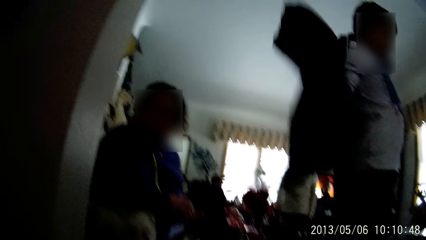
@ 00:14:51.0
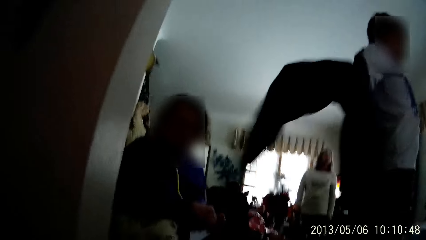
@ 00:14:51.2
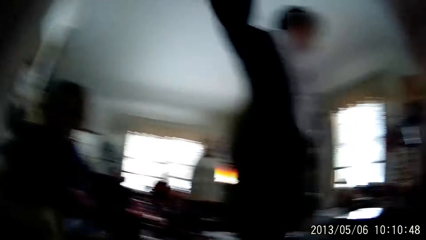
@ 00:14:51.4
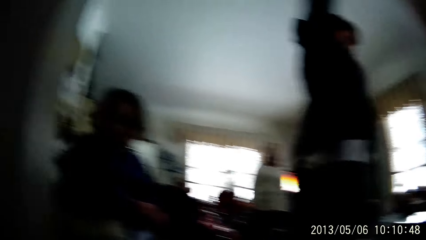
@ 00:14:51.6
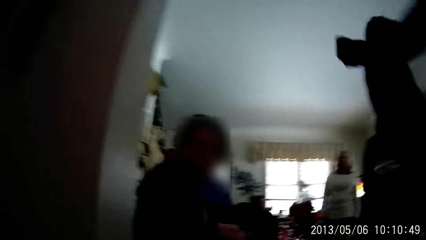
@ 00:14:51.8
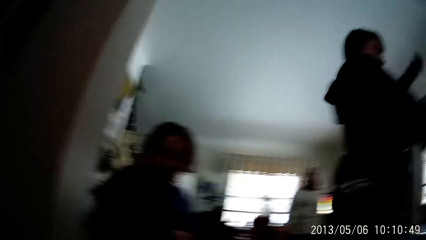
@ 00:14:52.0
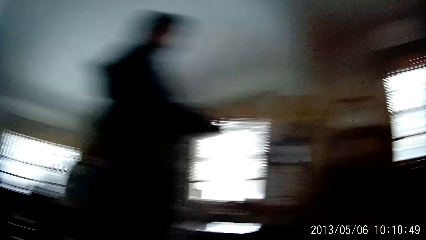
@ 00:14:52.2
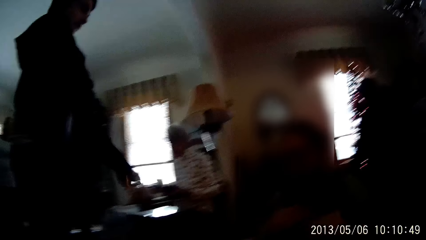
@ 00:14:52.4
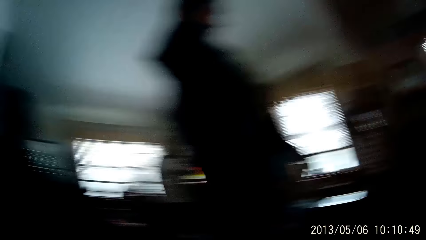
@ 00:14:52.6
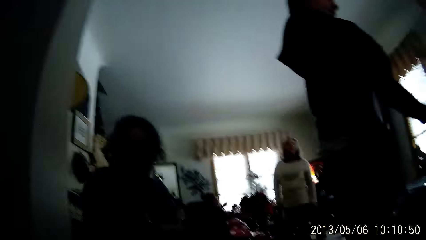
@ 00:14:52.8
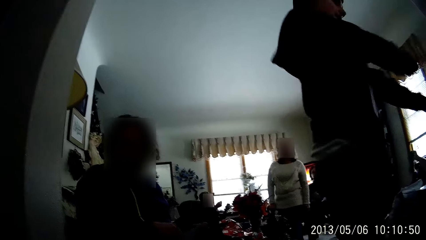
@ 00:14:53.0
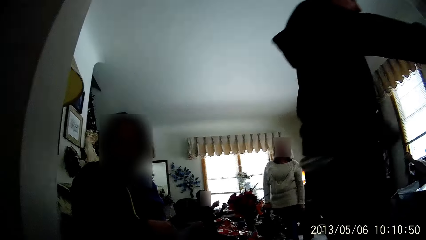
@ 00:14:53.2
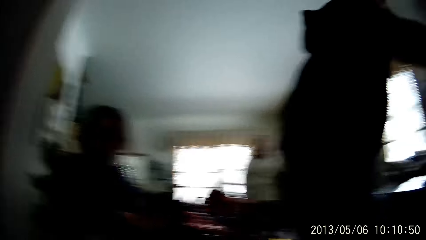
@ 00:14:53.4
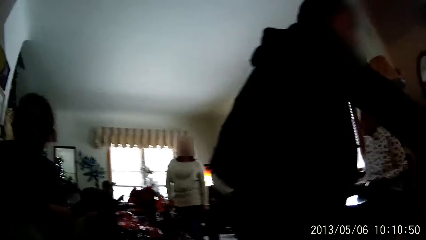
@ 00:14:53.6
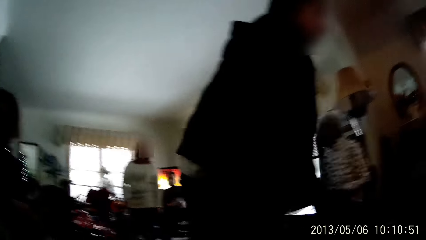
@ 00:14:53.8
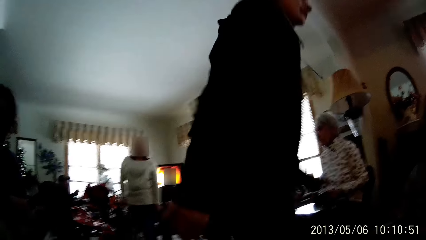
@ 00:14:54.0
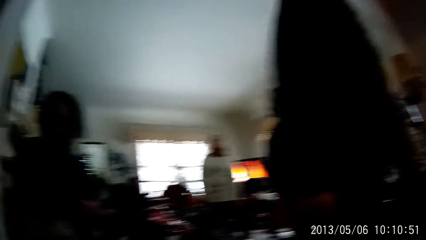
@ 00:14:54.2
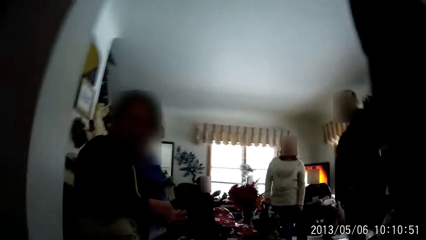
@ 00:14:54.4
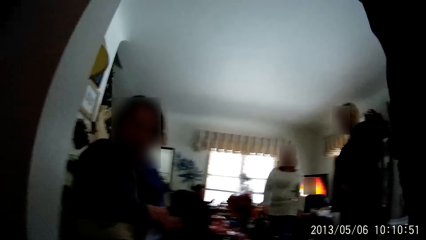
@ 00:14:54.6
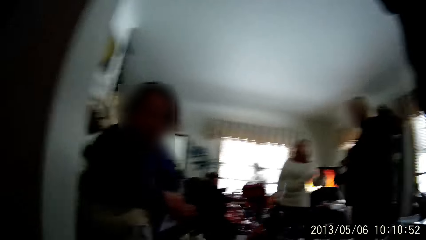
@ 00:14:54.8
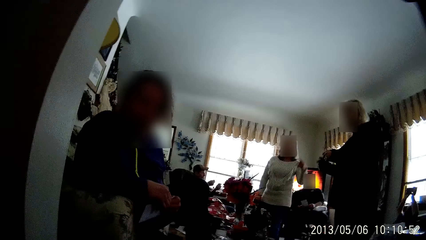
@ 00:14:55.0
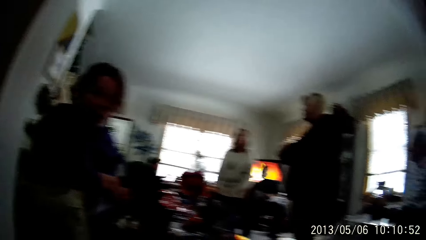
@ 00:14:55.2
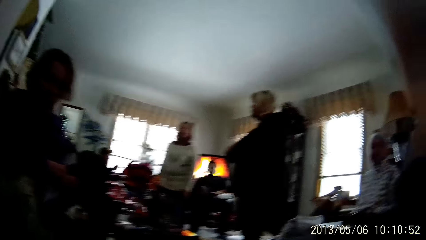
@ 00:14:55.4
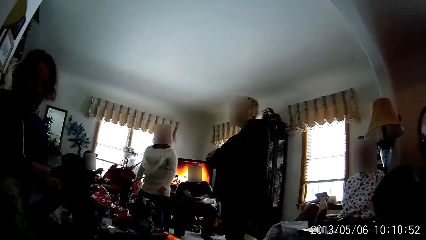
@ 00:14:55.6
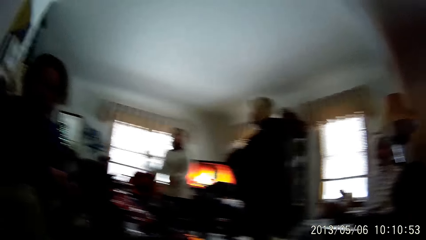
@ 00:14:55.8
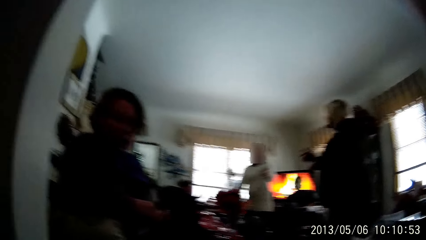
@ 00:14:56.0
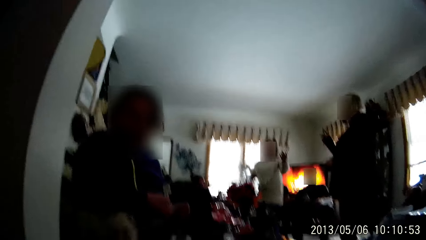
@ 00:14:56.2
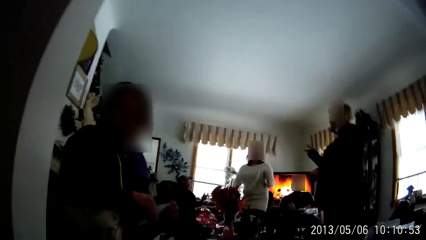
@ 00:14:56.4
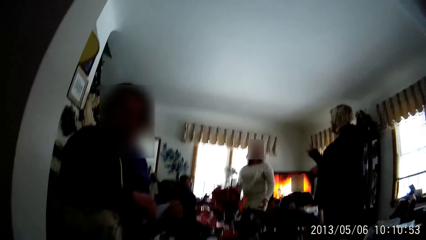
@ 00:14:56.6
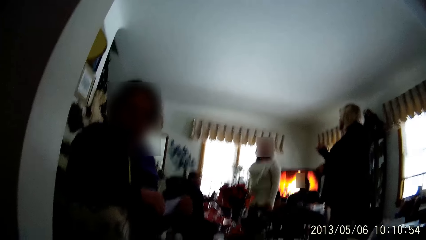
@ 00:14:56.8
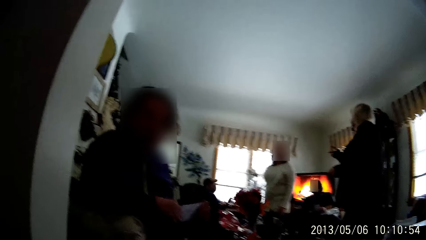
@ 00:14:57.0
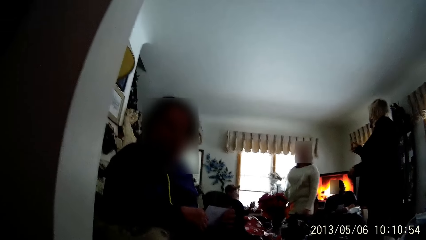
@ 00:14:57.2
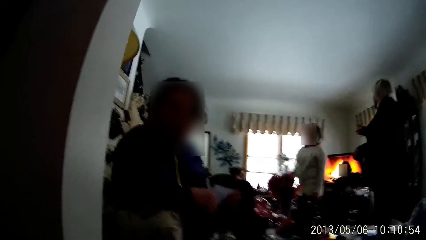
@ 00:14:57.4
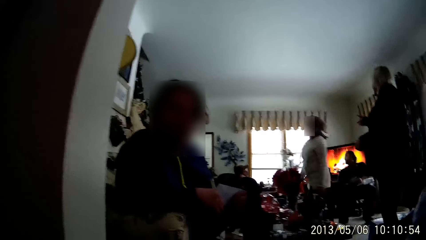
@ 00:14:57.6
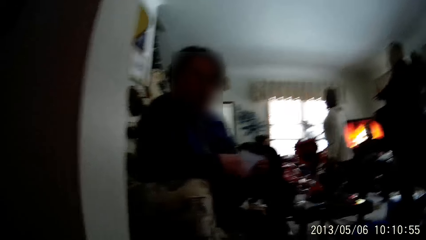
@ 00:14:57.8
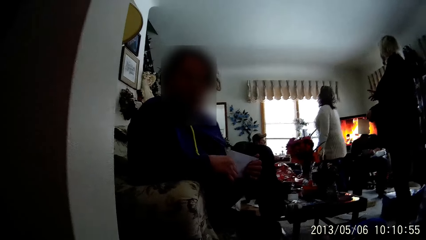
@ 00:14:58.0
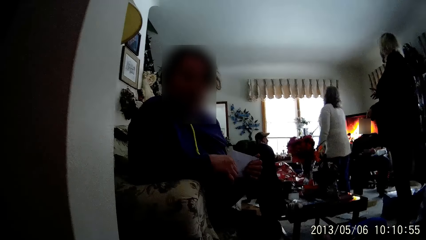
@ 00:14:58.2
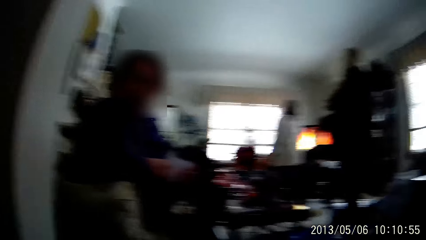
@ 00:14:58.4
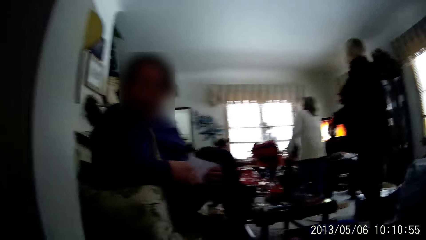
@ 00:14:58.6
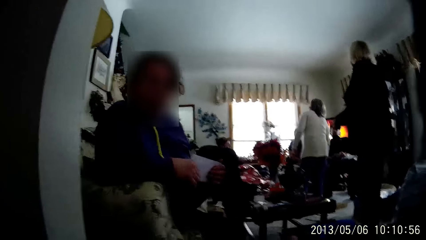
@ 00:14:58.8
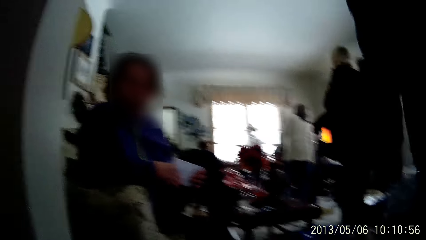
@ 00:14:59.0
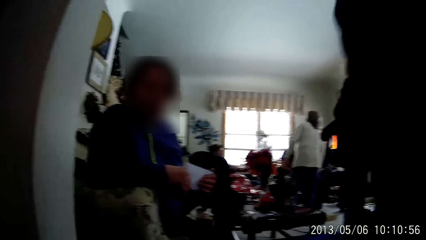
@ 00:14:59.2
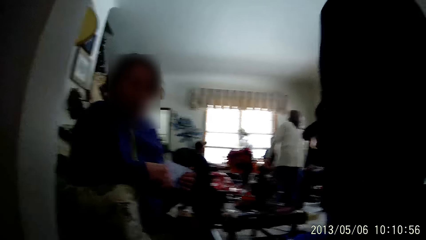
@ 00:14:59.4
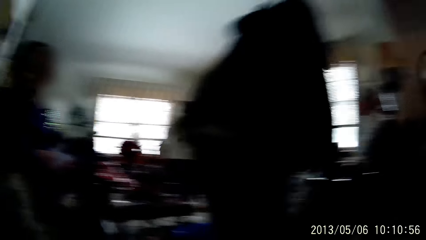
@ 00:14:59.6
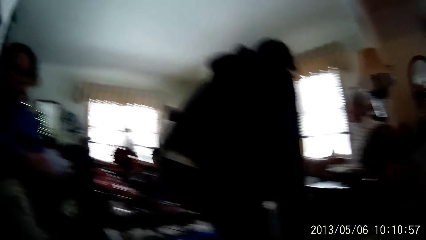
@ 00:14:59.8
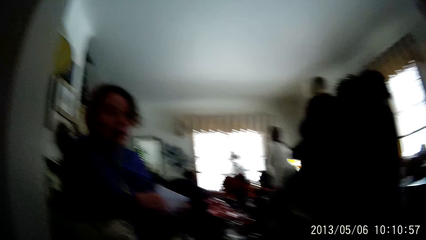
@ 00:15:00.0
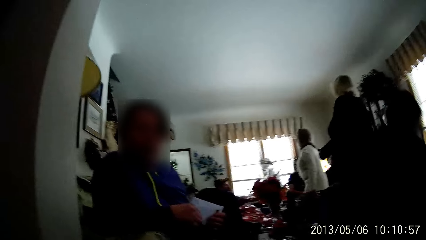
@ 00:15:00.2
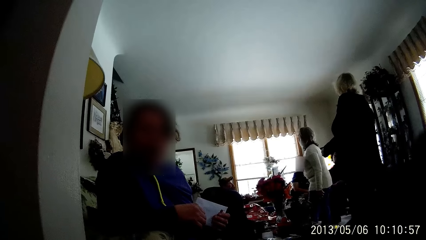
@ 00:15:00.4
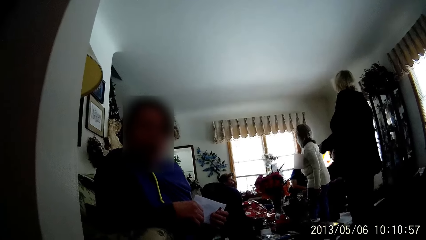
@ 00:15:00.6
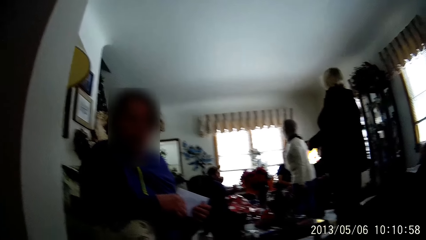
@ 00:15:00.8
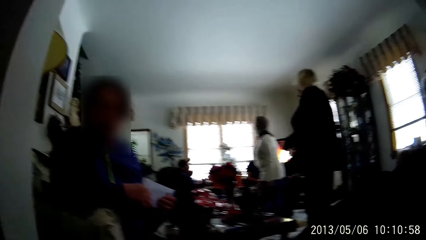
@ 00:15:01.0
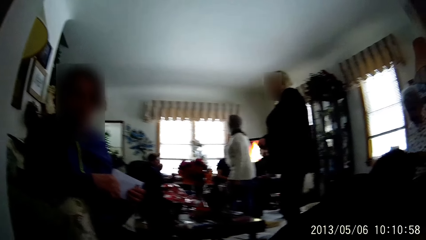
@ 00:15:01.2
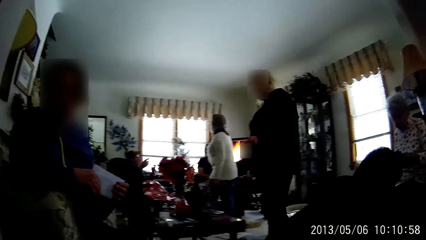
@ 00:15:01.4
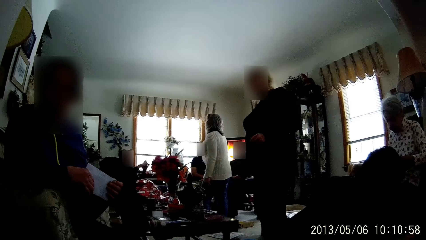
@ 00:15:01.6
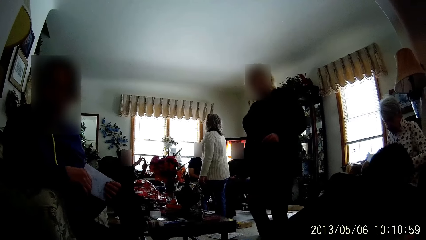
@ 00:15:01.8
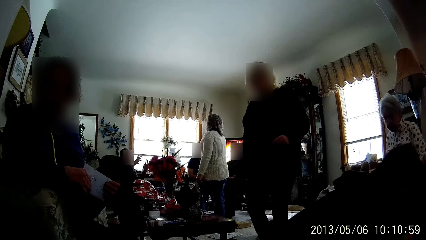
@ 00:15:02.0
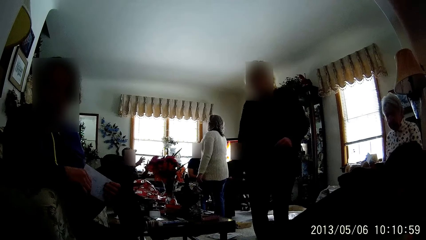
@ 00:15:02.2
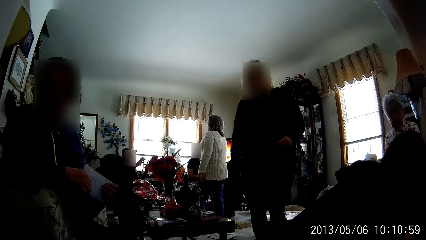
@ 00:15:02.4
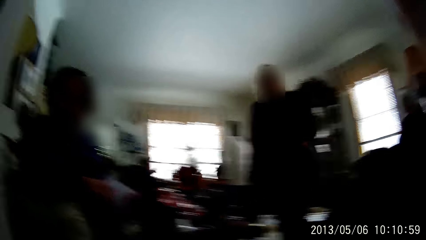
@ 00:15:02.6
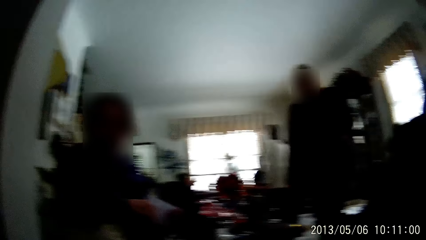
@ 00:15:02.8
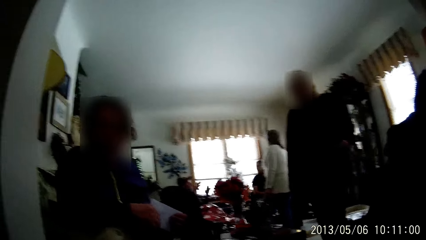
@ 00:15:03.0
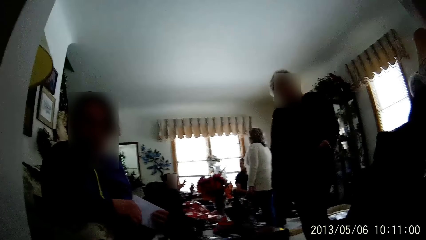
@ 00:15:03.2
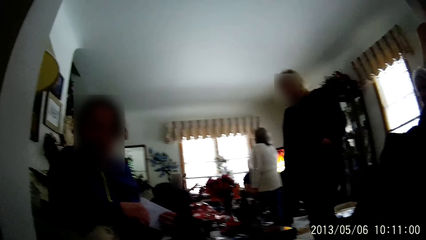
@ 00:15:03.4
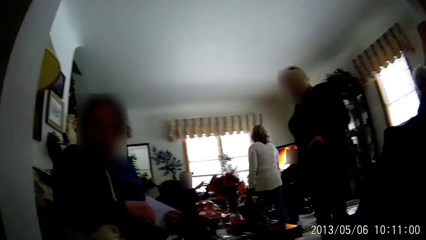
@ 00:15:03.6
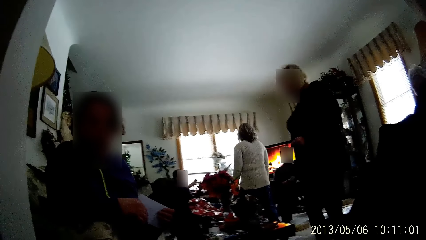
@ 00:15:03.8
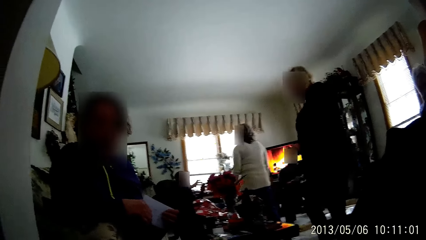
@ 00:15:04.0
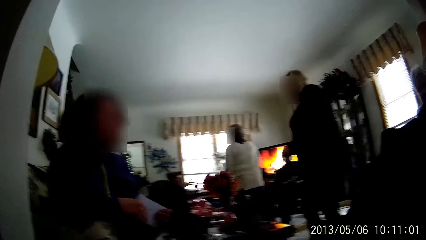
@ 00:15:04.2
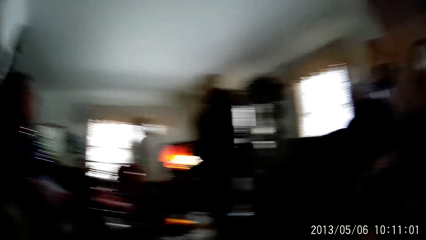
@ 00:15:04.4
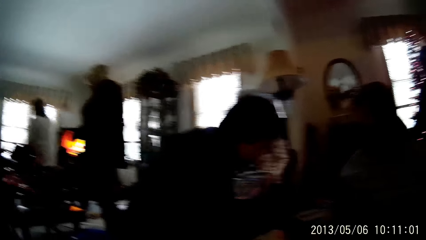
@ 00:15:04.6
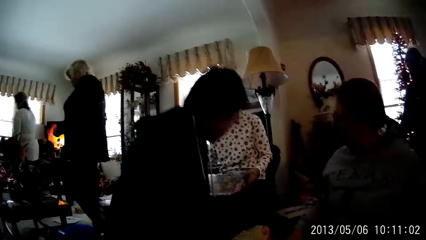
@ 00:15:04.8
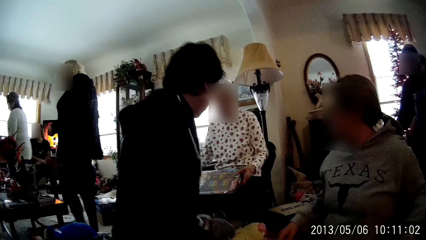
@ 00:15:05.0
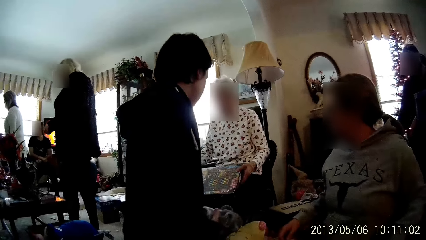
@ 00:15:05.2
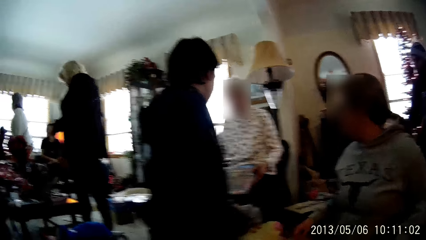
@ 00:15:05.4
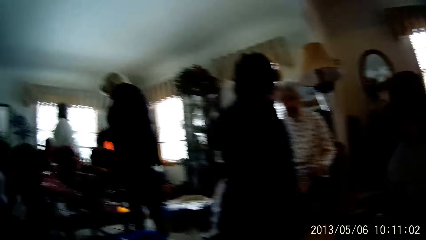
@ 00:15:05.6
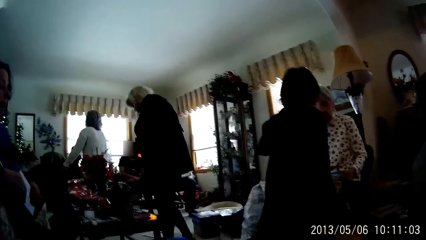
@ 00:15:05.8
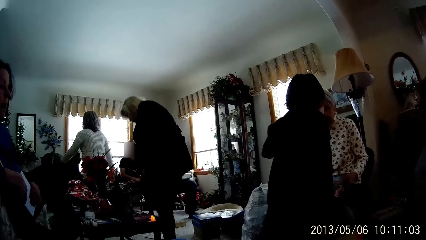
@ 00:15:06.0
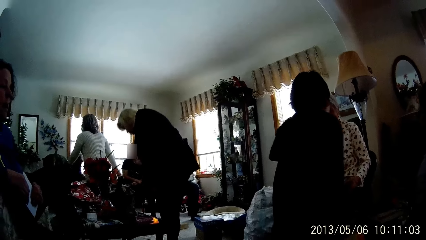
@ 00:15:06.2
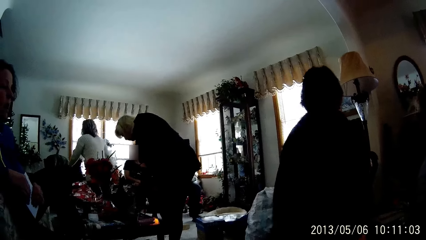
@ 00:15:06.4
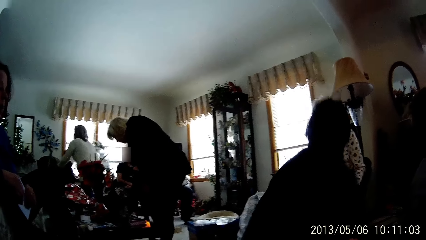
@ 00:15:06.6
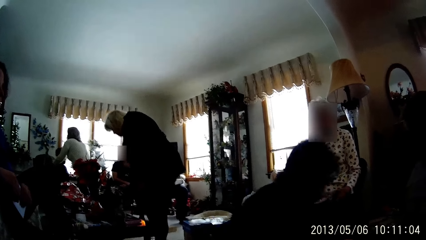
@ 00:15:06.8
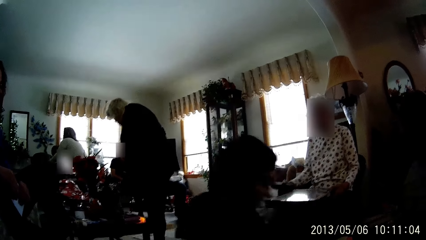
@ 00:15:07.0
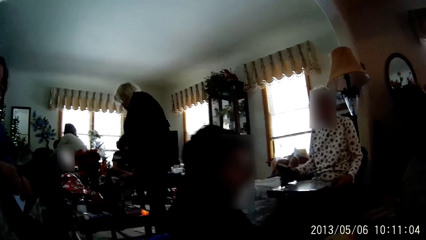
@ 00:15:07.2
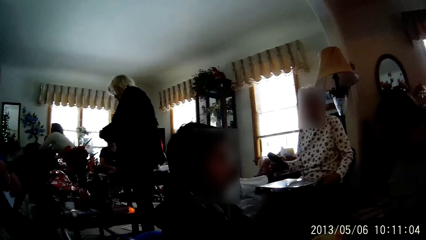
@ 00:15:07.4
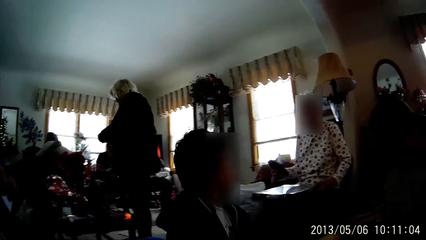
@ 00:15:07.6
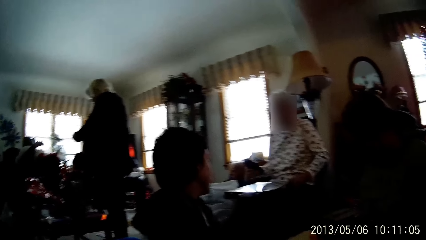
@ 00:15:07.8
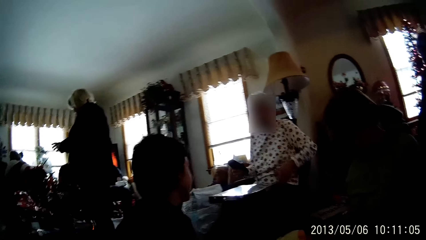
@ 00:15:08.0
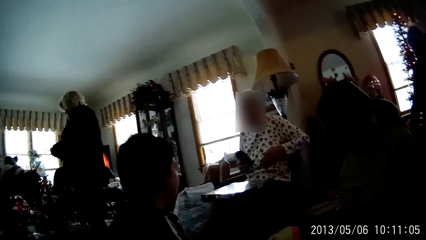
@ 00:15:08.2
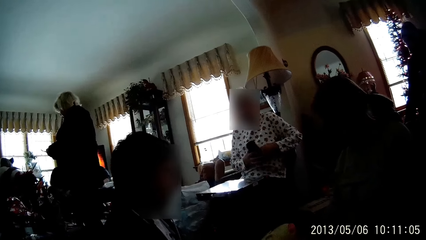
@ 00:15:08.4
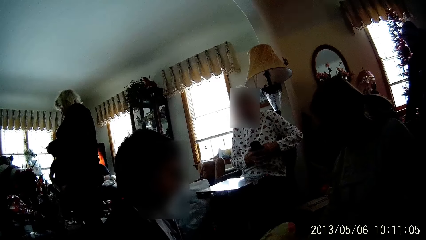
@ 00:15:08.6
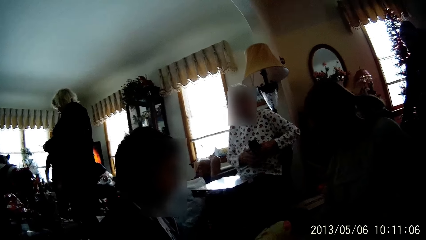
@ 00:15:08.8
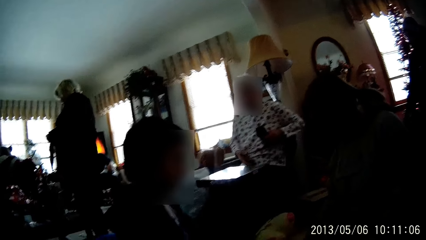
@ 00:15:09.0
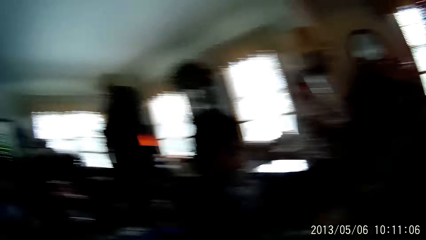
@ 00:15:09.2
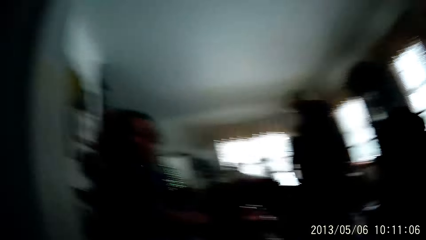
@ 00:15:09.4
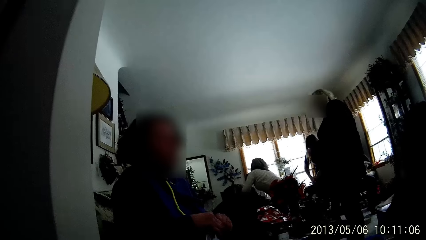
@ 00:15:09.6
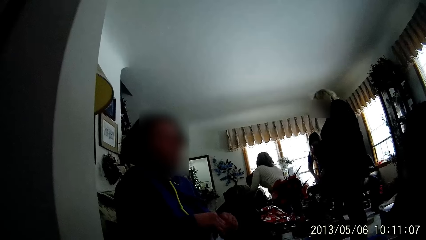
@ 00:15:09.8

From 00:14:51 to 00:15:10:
A woman looks at the camera wearer. Another woman interacts with a third woman. A man kneels on the floor in the living room. The second woman hugs another man in the living room.
